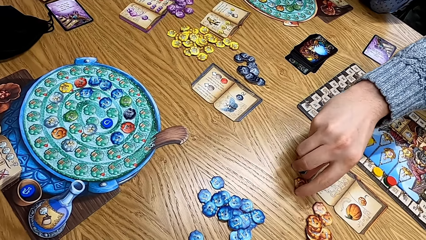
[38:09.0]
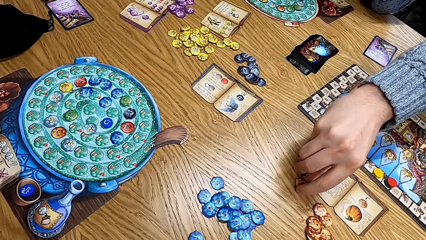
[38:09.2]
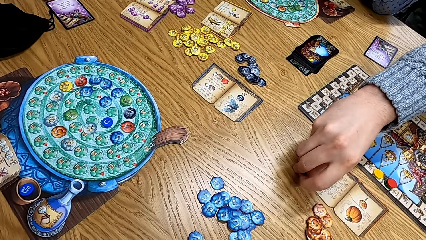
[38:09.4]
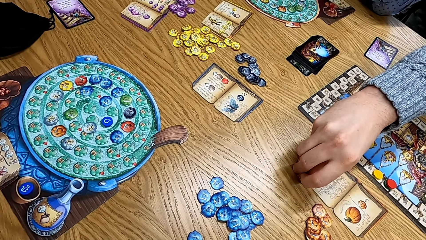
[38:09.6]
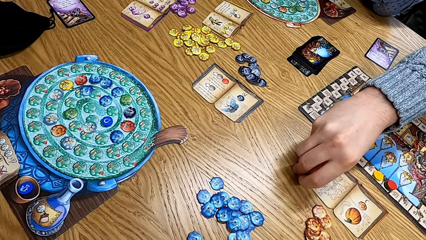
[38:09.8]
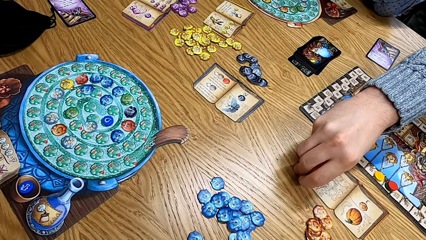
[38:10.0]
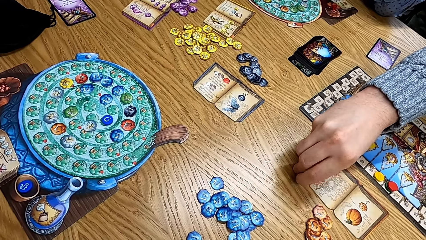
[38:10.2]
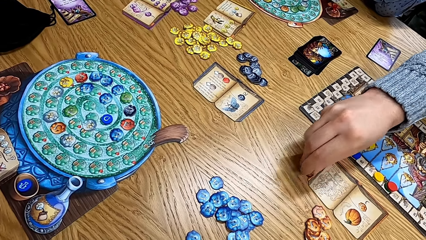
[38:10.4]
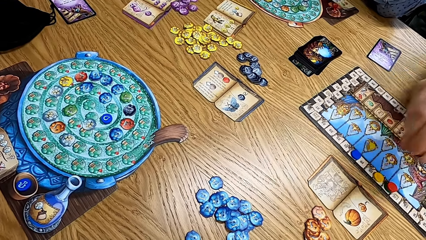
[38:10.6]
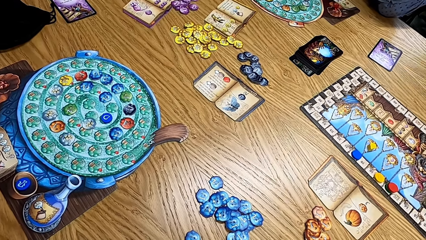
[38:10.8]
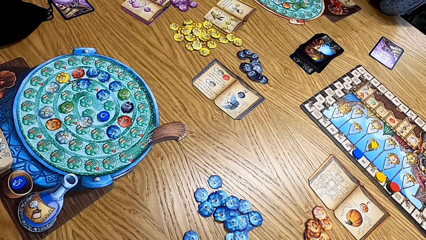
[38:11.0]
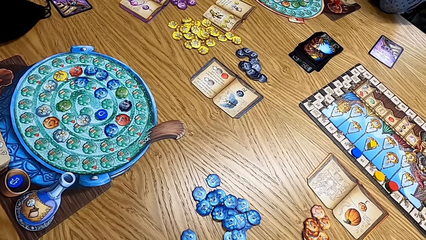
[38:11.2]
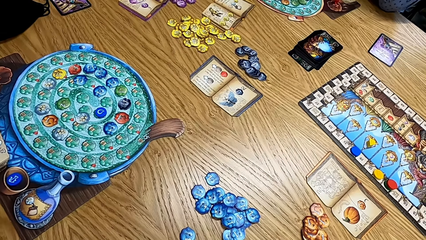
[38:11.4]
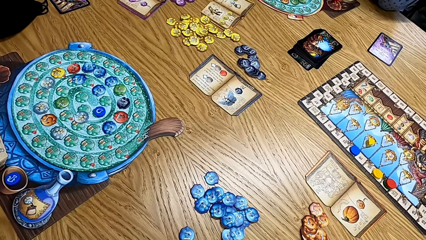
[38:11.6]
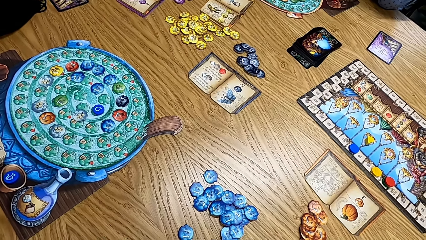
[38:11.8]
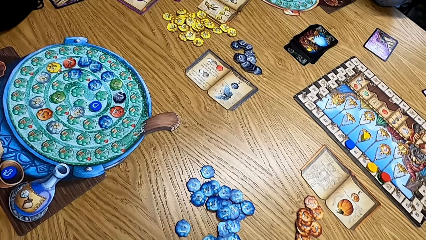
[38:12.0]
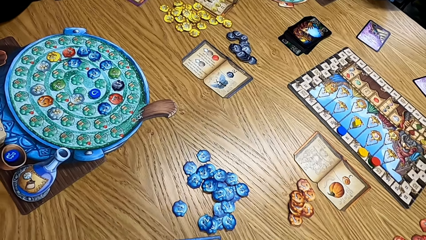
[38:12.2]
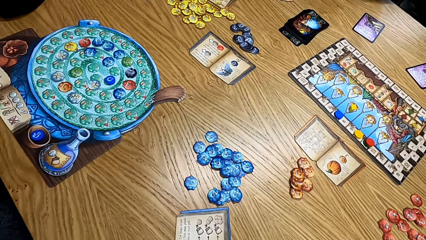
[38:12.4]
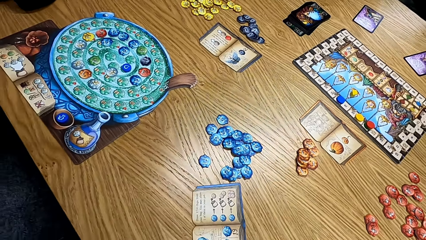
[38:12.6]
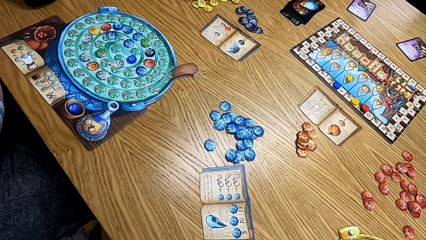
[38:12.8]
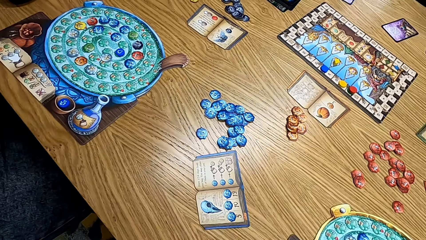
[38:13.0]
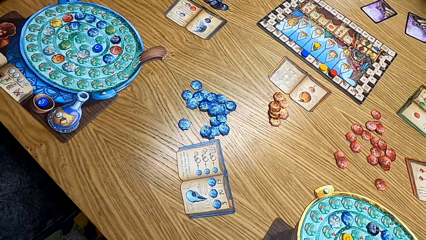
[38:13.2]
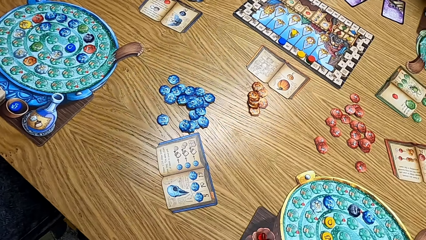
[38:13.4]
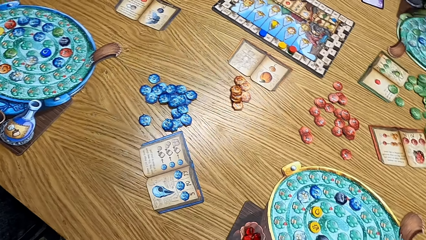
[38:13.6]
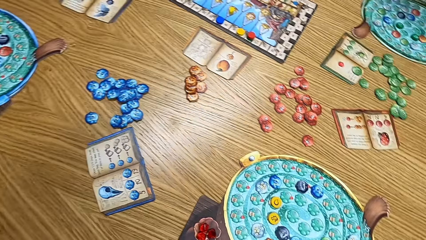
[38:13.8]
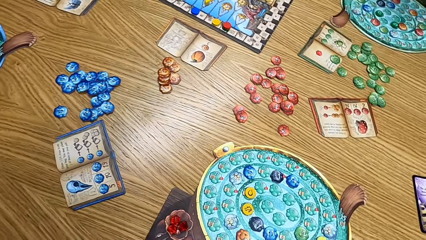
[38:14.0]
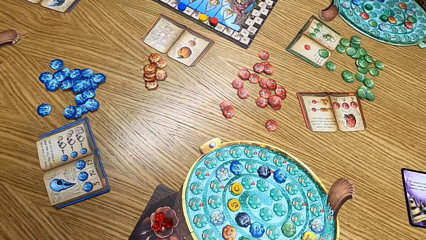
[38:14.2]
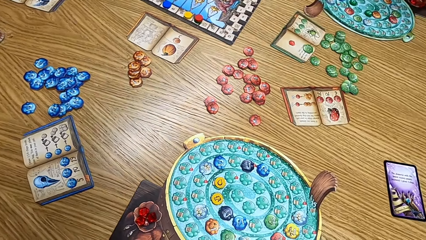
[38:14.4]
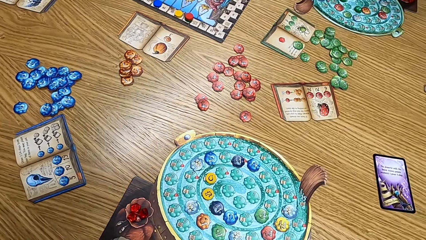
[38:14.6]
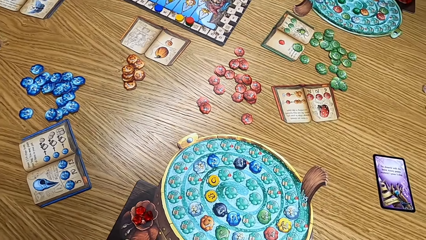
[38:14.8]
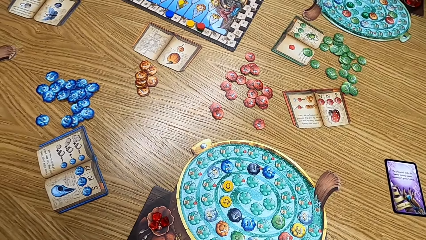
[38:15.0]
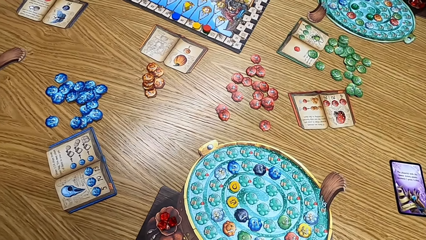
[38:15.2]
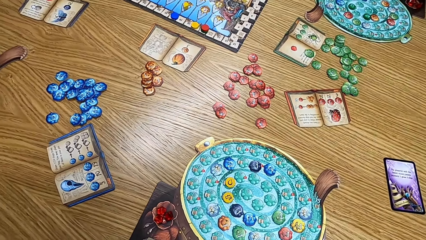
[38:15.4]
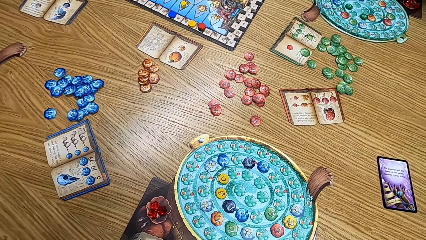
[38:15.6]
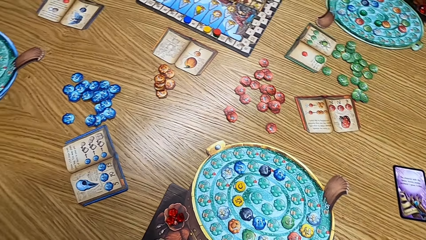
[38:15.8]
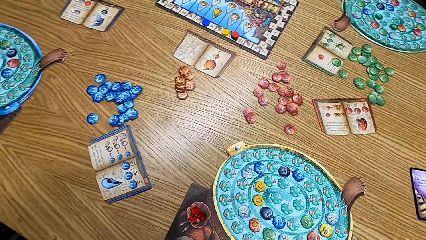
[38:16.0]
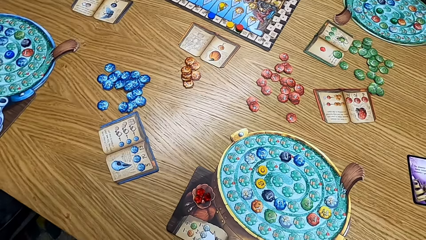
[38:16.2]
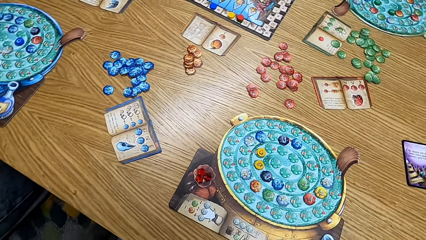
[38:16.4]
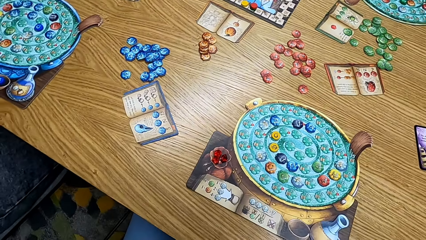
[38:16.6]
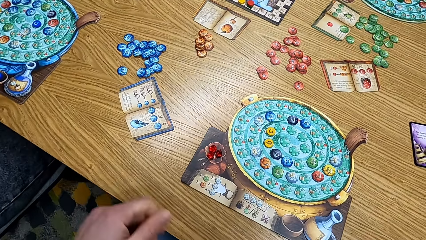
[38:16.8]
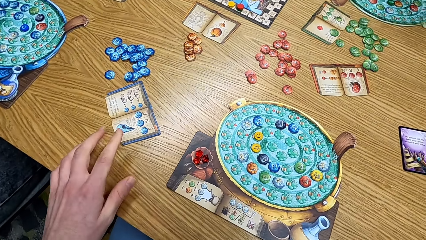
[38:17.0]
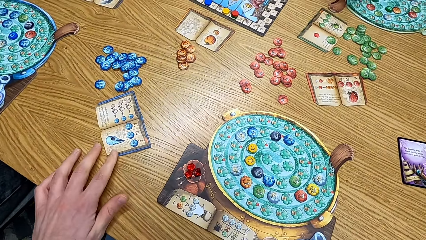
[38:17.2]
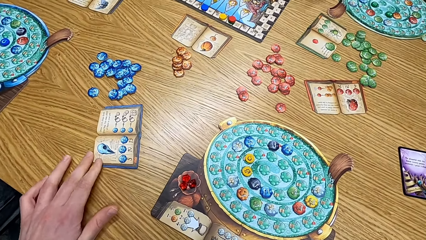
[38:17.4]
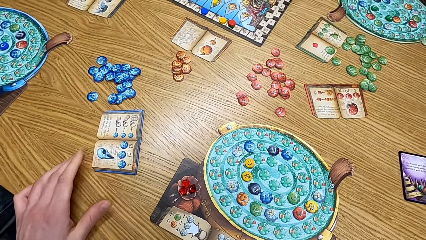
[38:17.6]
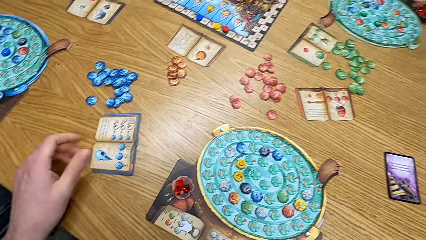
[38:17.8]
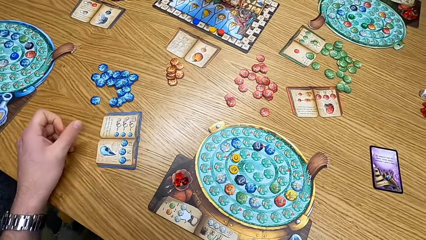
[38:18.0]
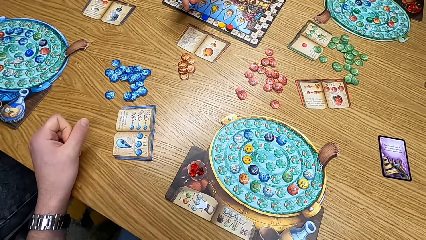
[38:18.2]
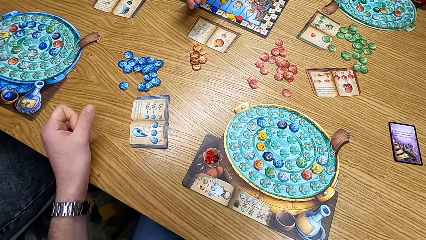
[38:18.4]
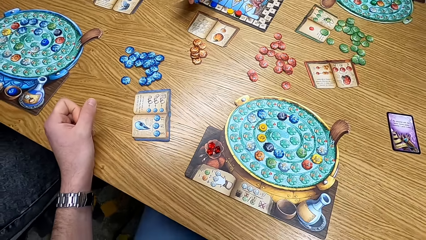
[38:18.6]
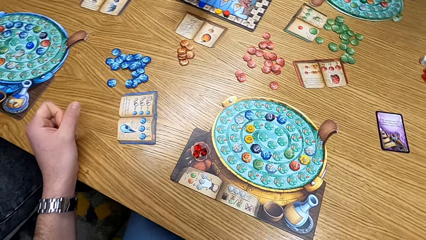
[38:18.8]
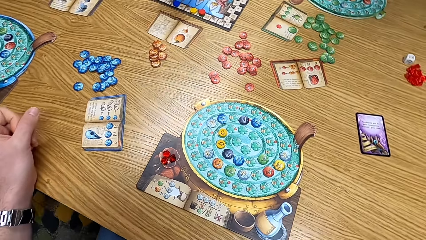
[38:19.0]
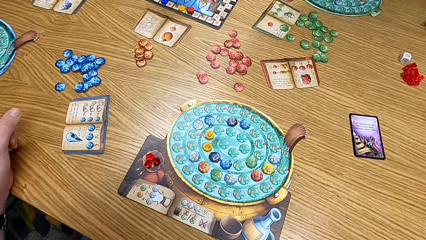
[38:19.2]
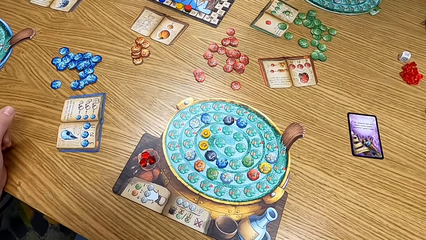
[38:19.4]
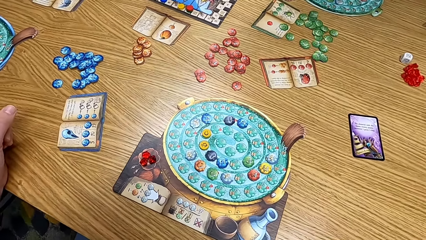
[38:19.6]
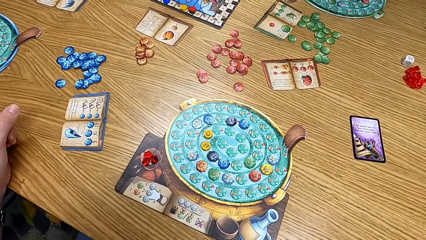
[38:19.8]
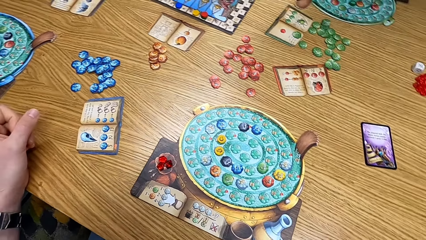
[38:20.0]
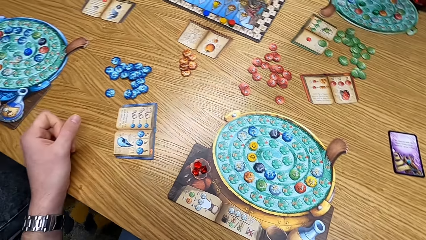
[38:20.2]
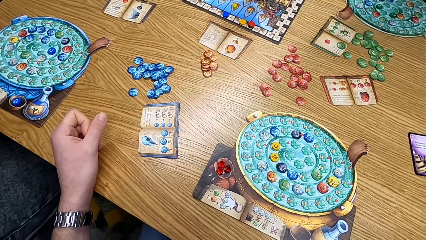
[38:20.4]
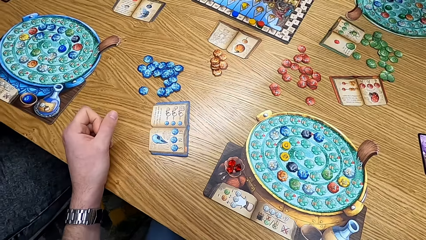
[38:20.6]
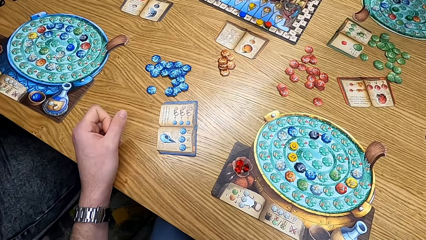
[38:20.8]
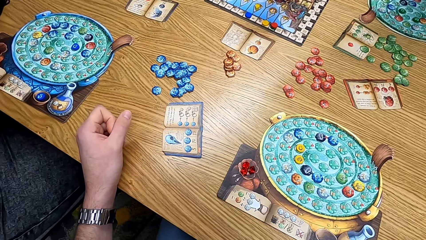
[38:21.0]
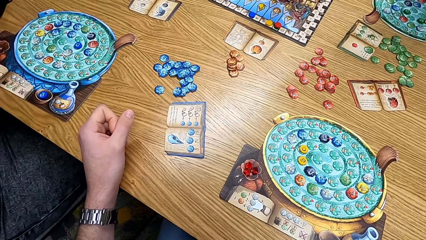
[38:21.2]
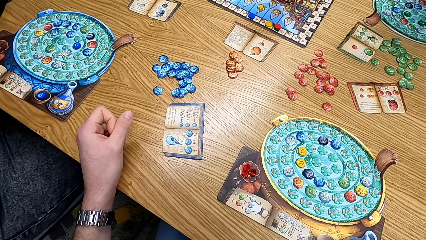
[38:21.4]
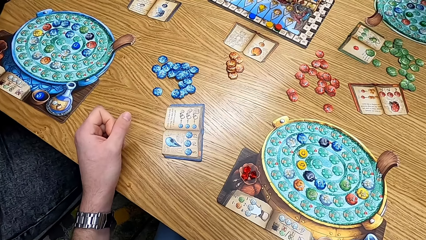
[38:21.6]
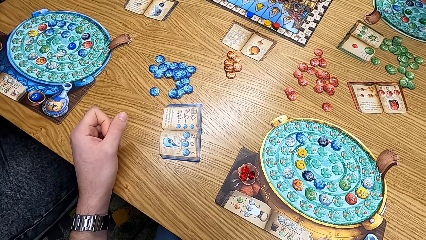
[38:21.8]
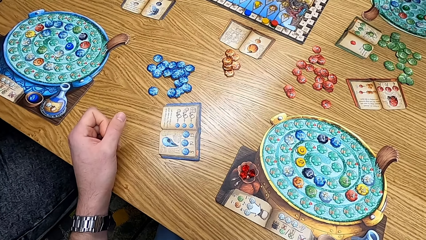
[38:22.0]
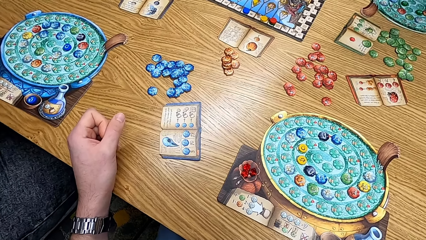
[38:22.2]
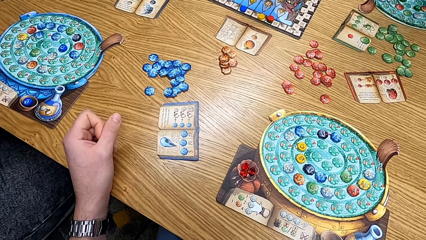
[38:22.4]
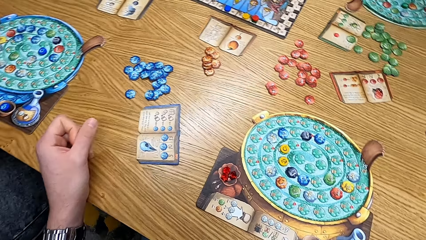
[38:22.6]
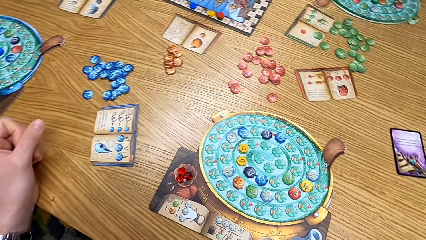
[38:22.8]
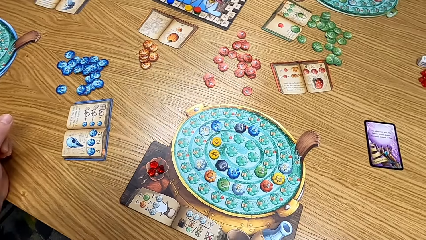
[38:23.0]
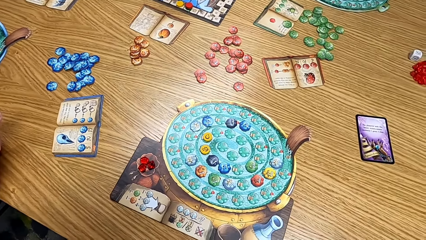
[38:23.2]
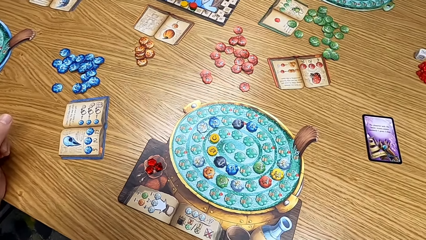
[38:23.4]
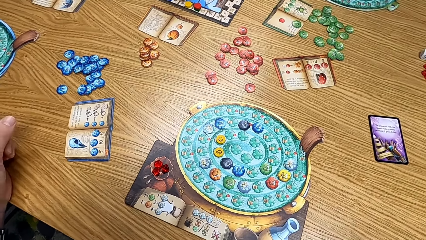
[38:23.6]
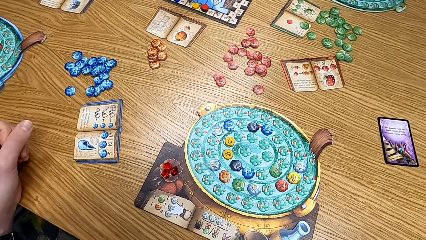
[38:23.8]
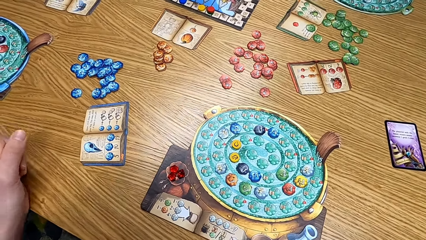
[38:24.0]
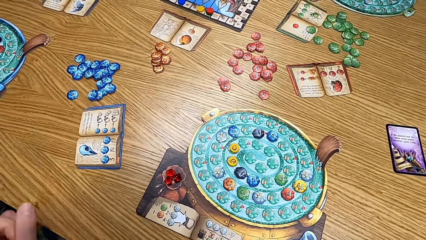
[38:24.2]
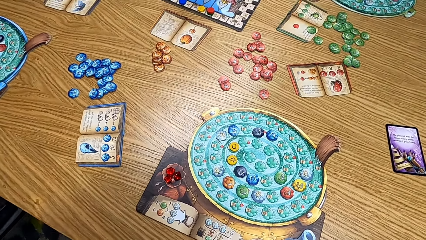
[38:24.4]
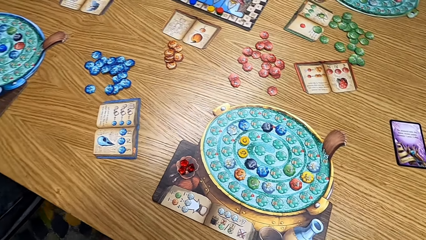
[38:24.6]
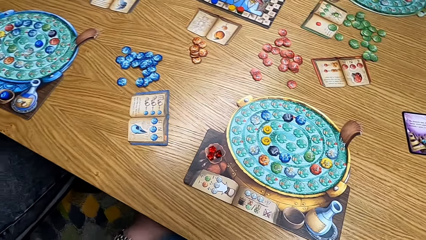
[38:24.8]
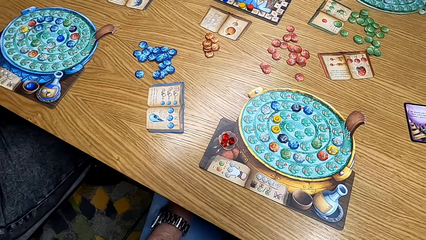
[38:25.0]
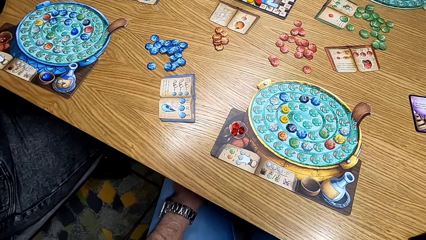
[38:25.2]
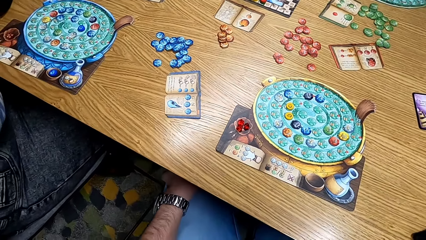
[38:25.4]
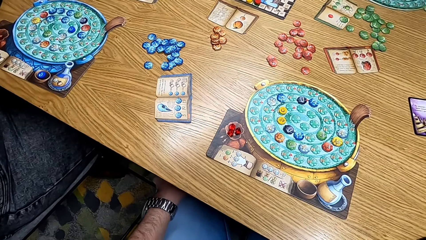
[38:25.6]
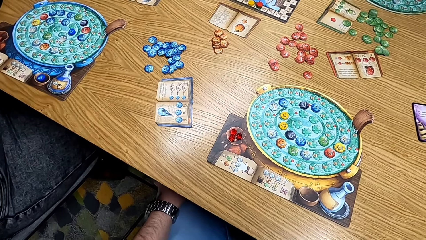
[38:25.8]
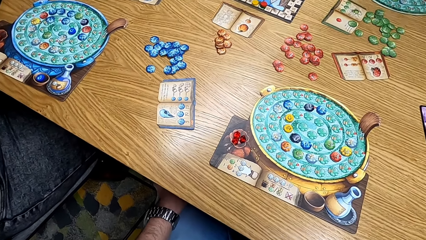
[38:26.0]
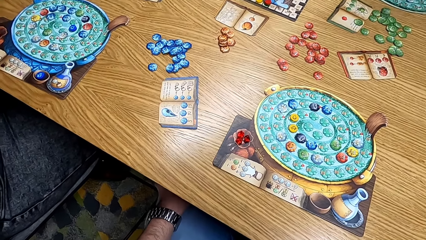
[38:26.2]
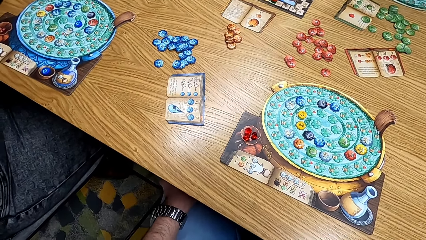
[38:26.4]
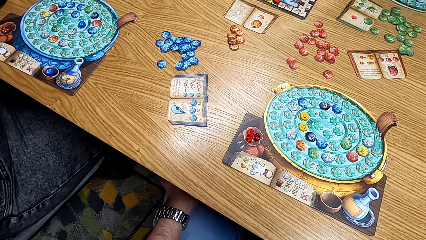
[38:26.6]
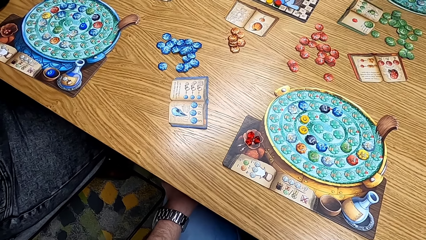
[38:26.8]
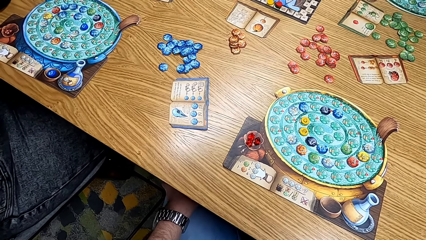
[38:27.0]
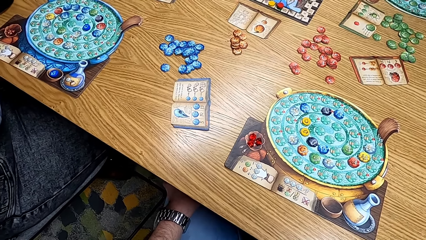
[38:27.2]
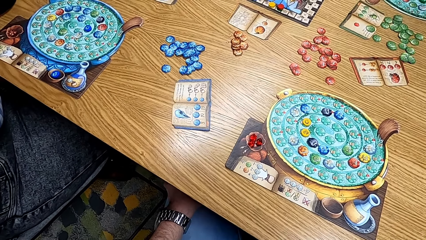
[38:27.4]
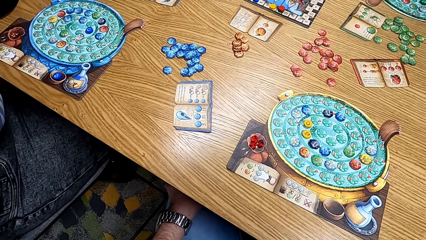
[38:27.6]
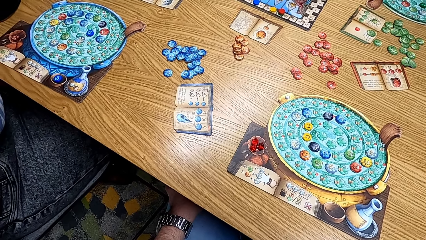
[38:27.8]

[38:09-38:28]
A lady takes an orange chip from the table. A man picks up the papers on the table. The camera wearer looks at the game on the table. They turn the blue ingredient book. They look at the table.
